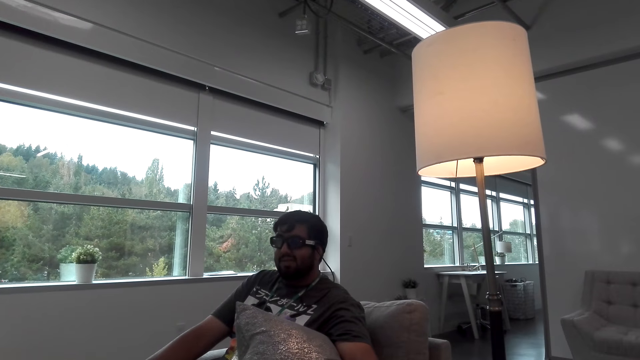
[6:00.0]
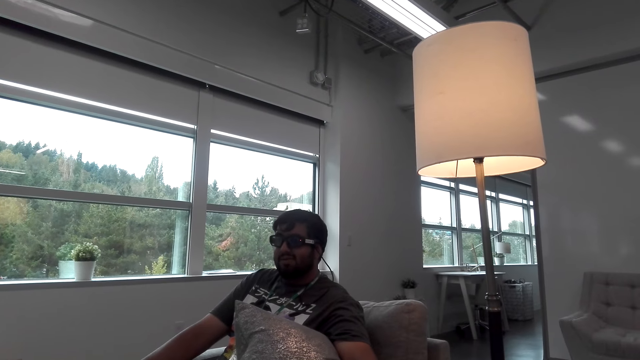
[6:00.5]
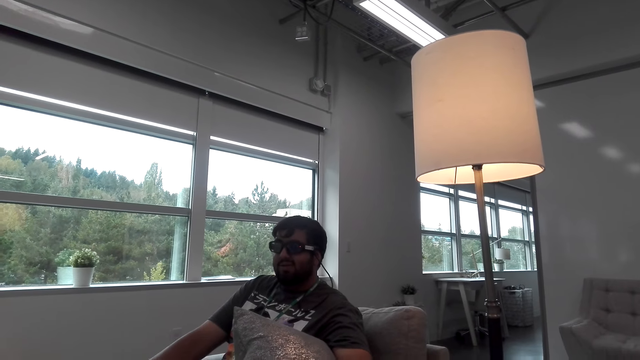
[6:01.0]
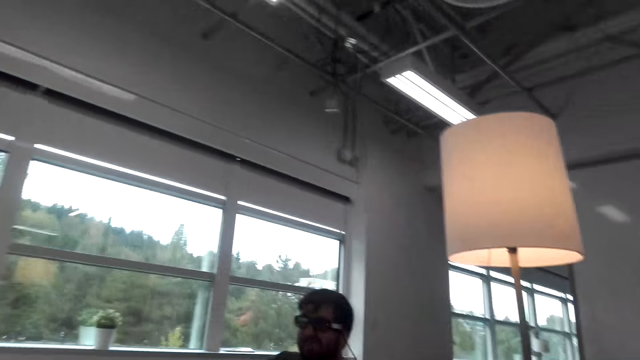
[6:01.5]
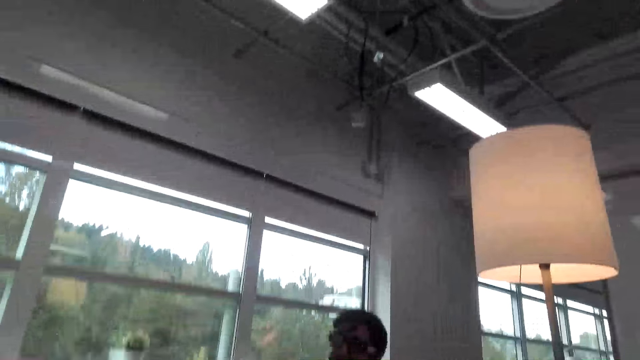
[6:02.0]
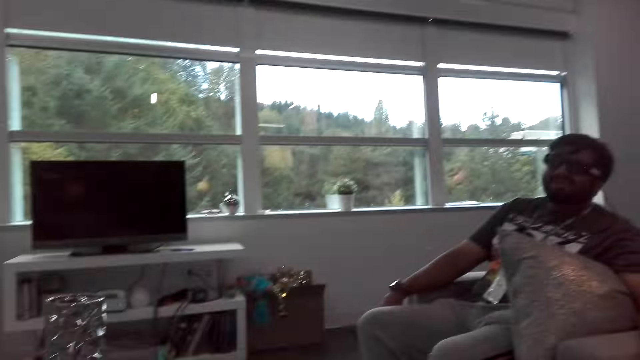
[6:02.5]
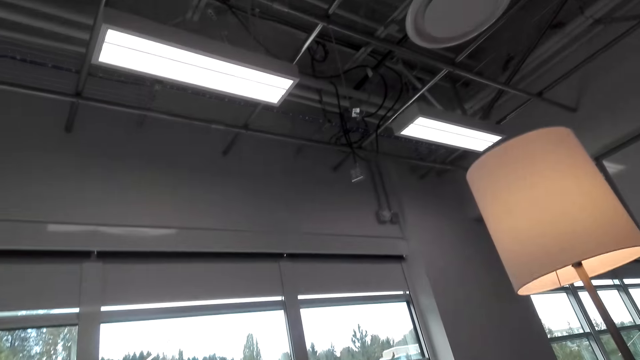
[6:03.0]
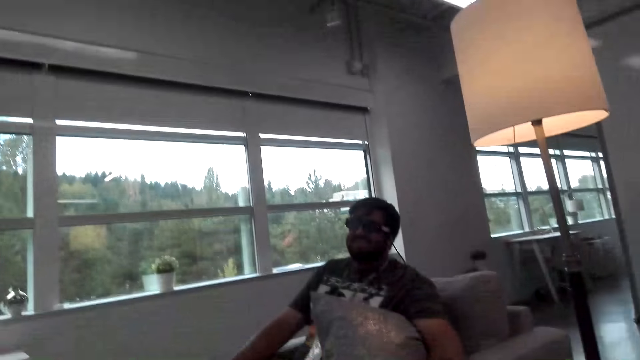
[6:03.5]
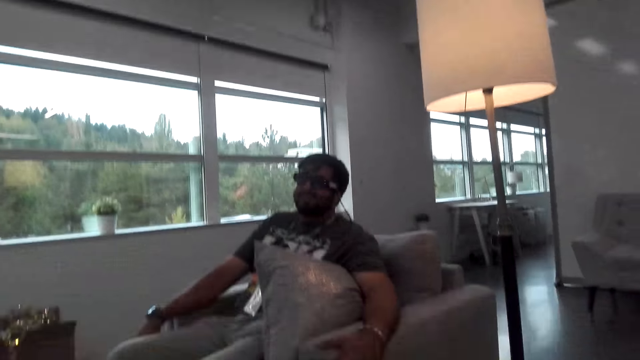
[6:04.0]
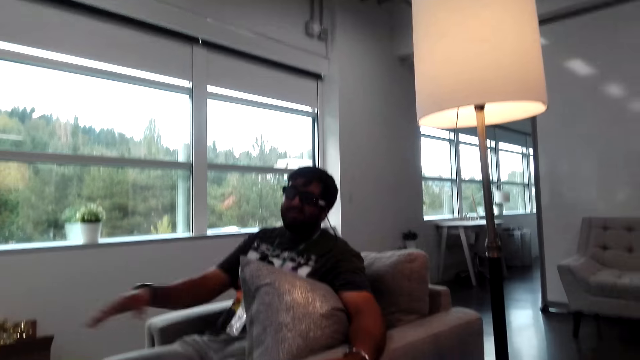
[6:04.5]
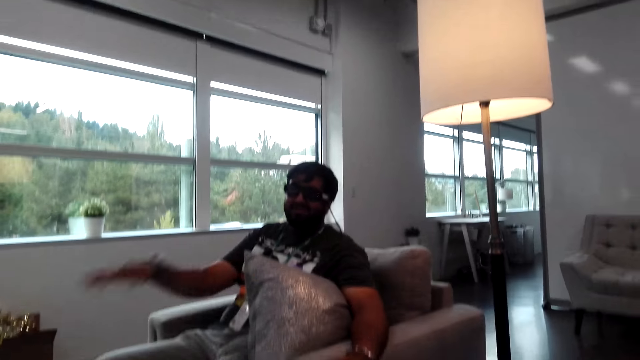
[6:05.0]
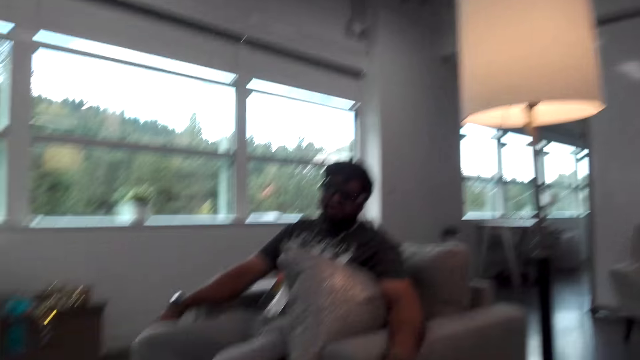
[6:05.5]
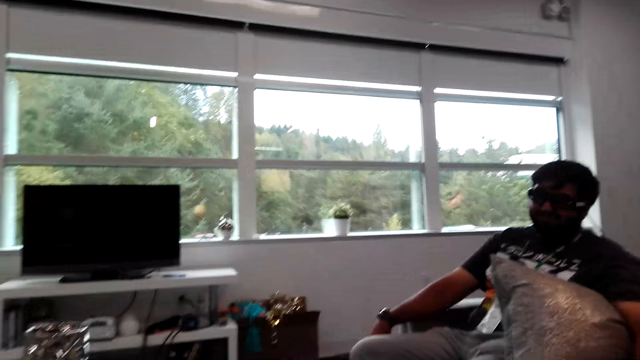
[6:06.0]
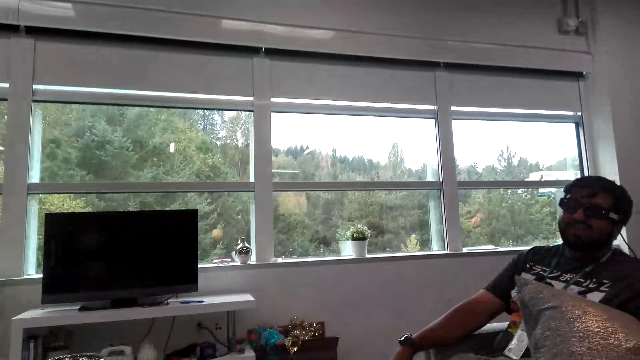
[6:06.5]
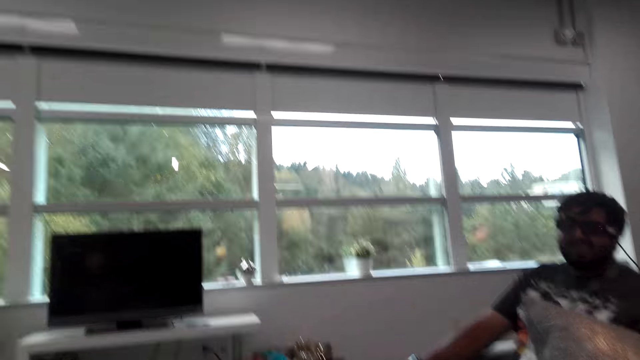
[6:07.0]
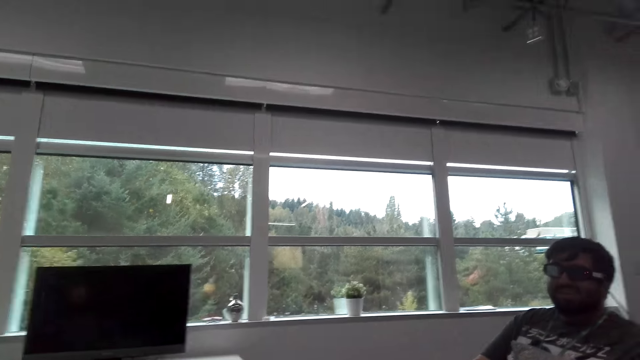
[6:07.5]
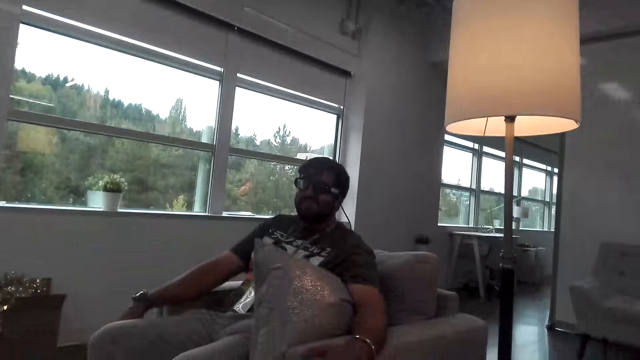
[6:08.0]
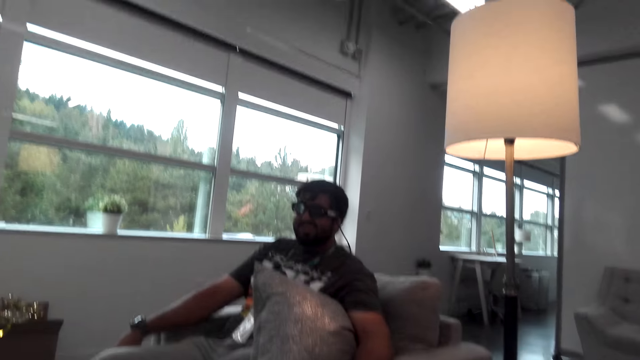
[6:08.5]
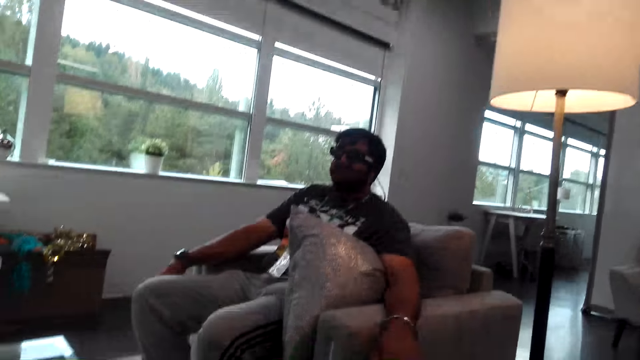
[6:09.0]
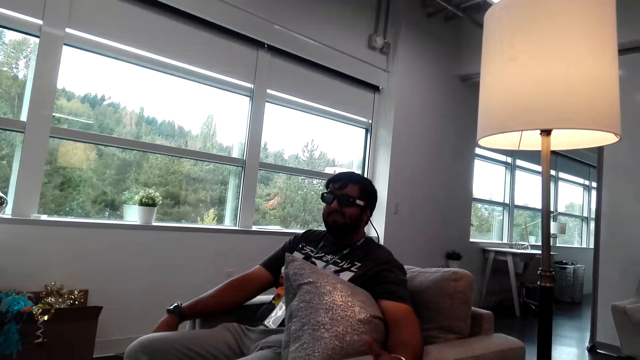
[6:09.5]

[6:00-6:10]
The man does a hand movement and converses with the female.

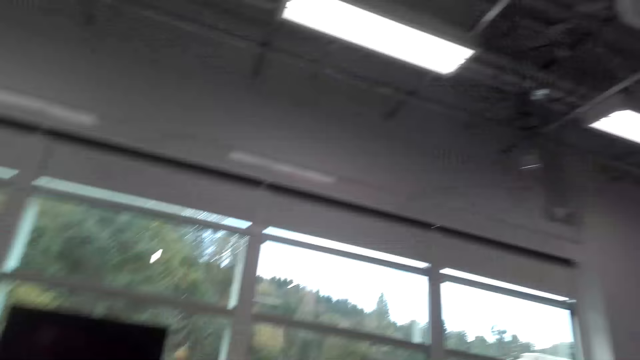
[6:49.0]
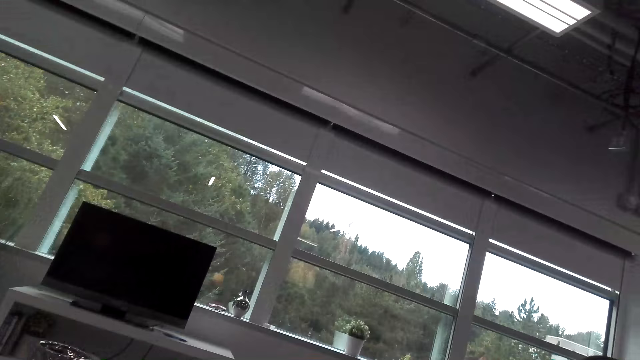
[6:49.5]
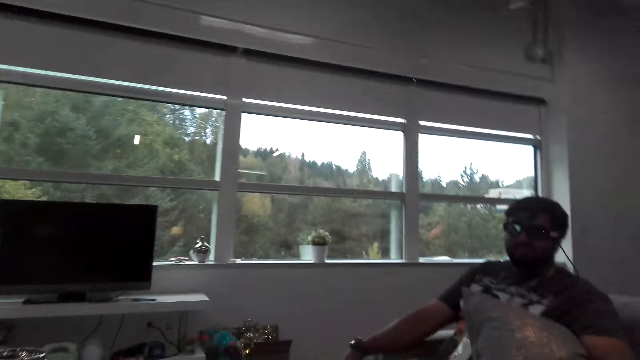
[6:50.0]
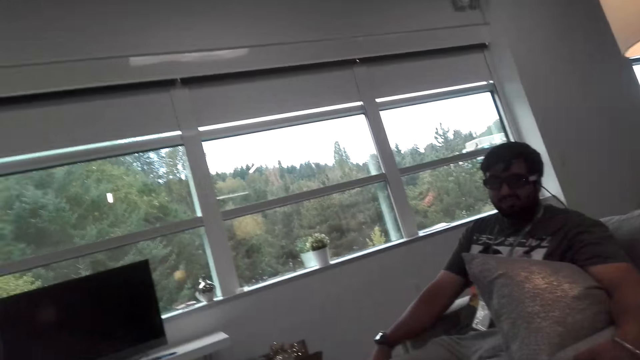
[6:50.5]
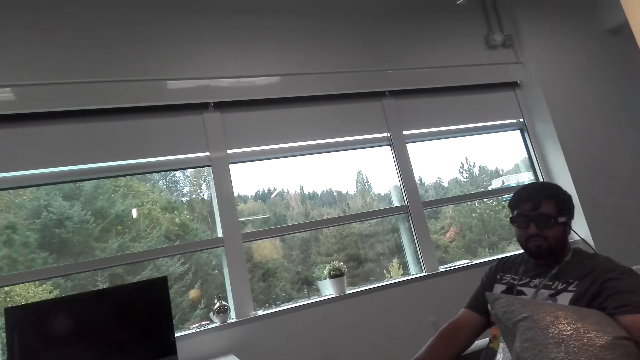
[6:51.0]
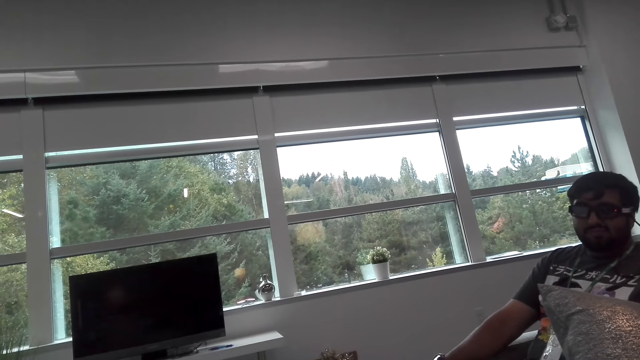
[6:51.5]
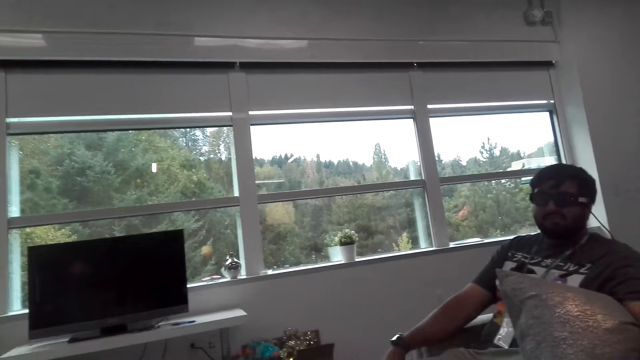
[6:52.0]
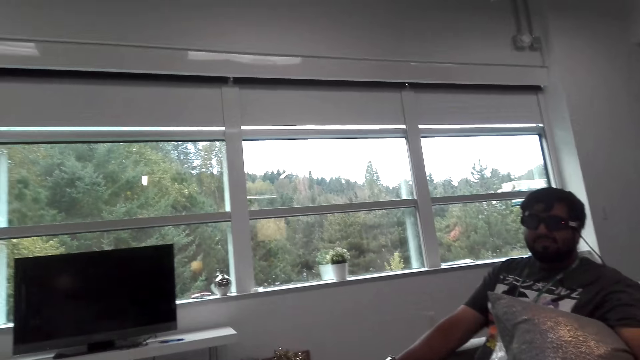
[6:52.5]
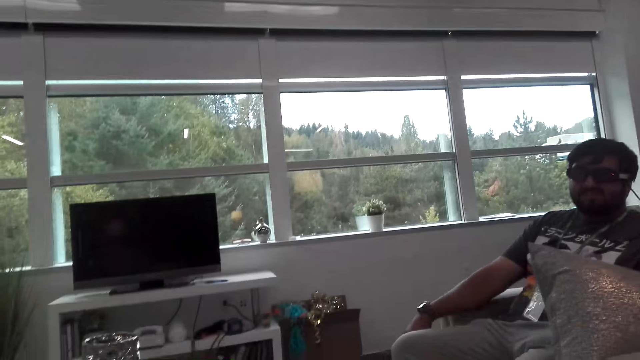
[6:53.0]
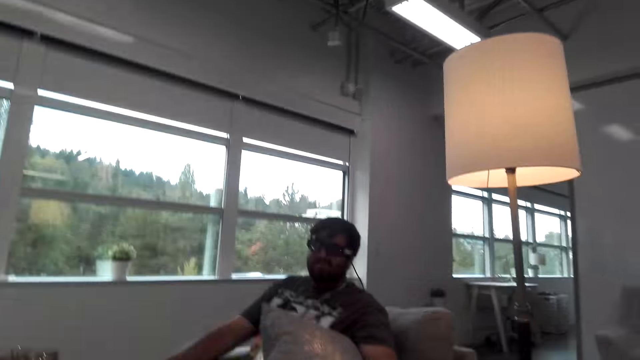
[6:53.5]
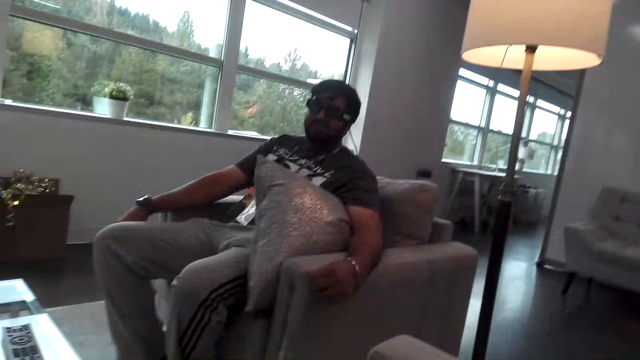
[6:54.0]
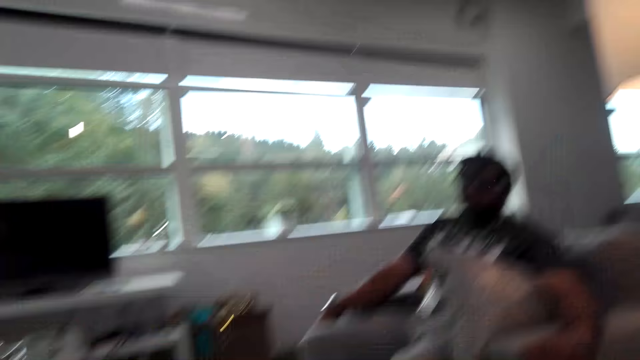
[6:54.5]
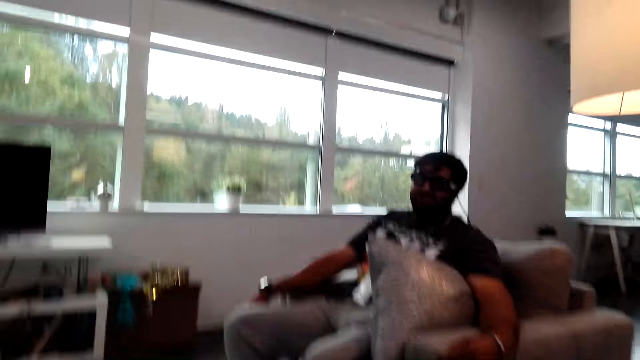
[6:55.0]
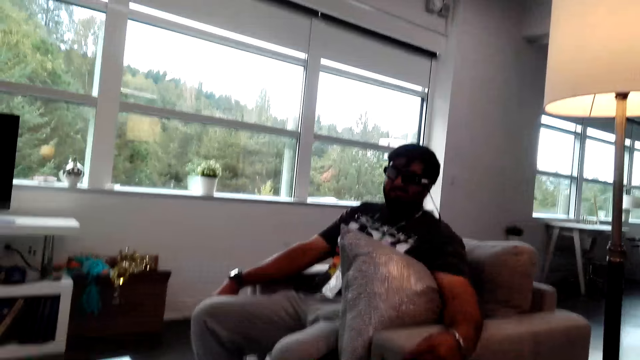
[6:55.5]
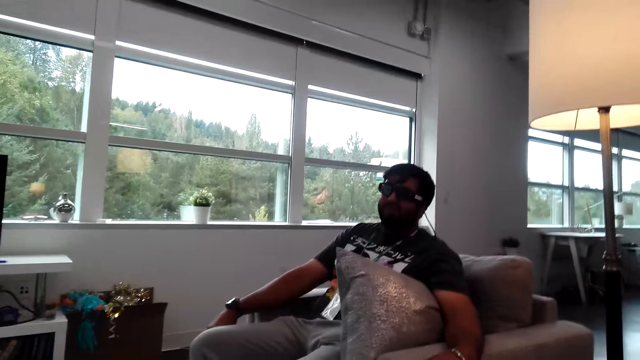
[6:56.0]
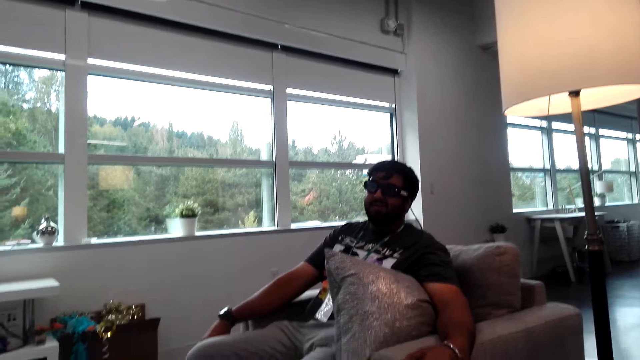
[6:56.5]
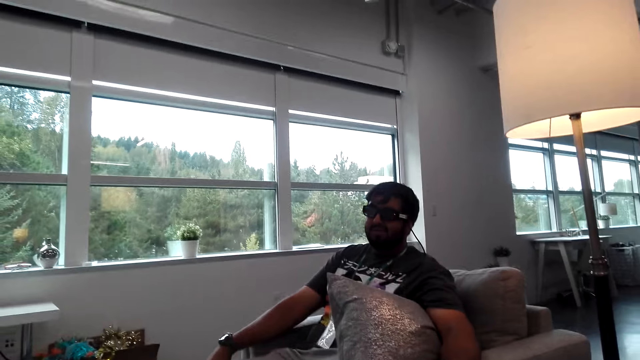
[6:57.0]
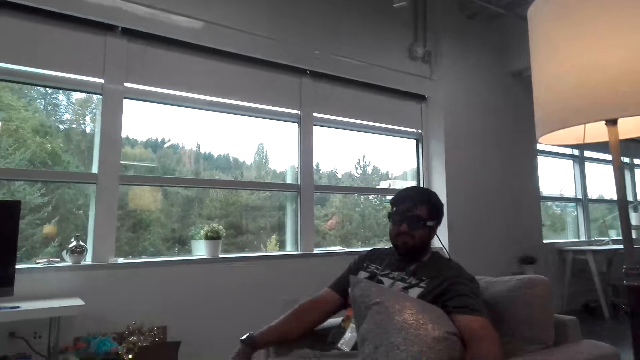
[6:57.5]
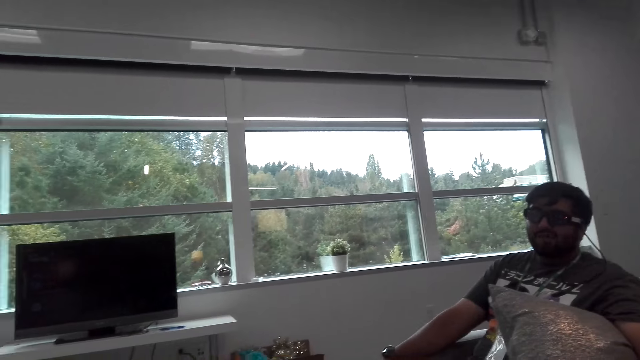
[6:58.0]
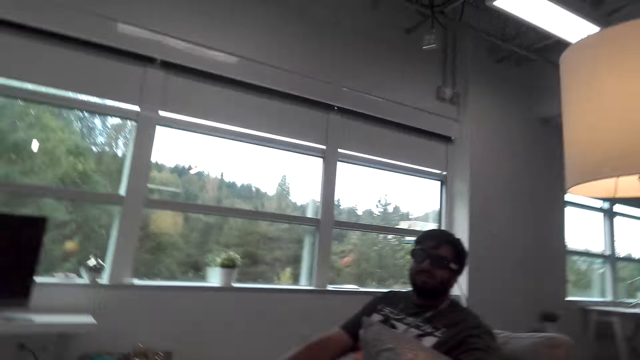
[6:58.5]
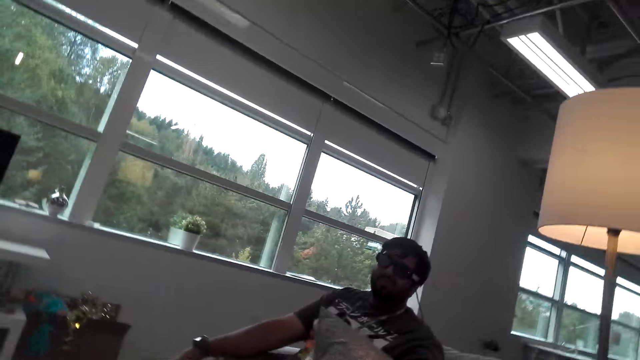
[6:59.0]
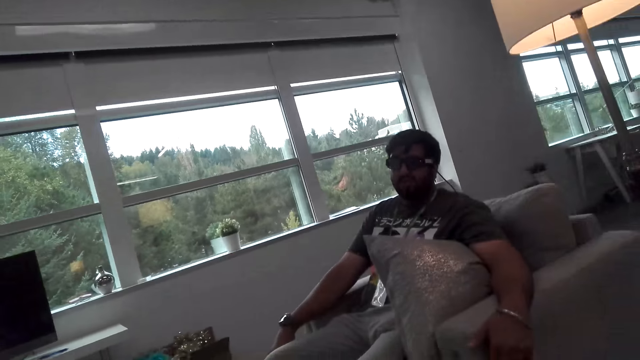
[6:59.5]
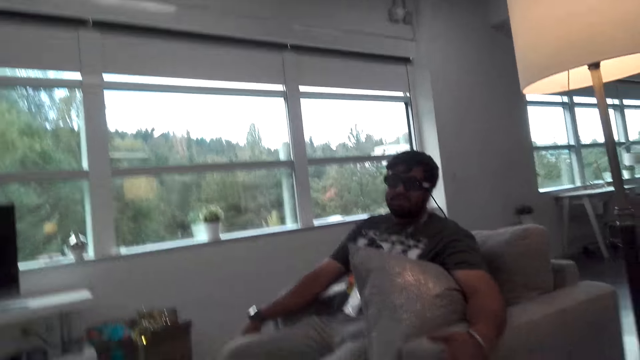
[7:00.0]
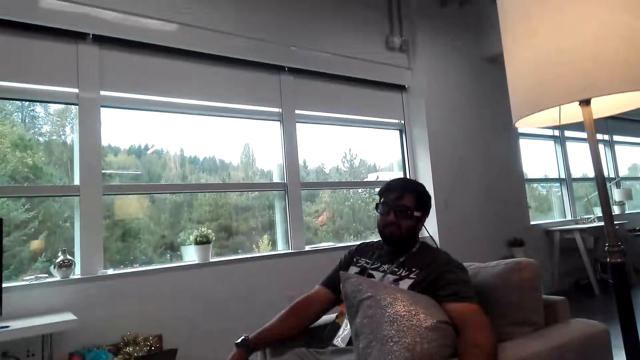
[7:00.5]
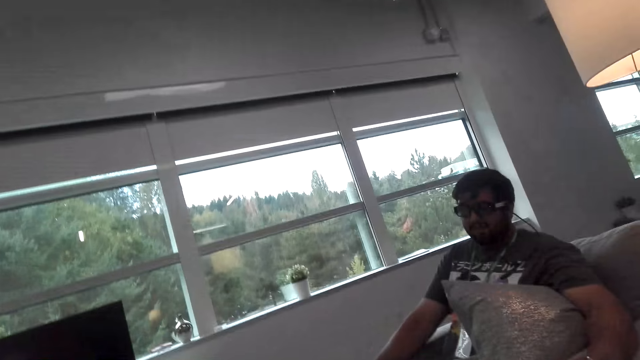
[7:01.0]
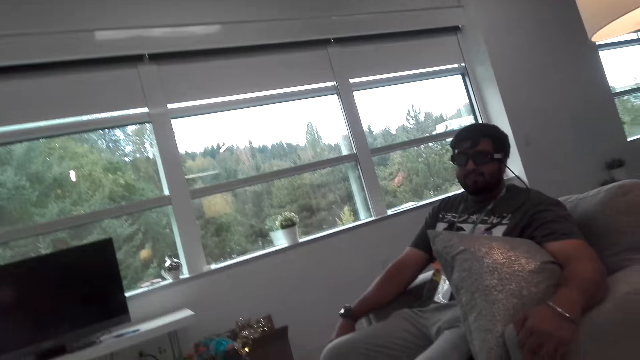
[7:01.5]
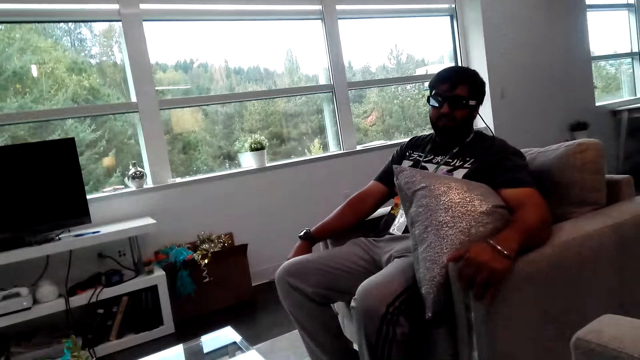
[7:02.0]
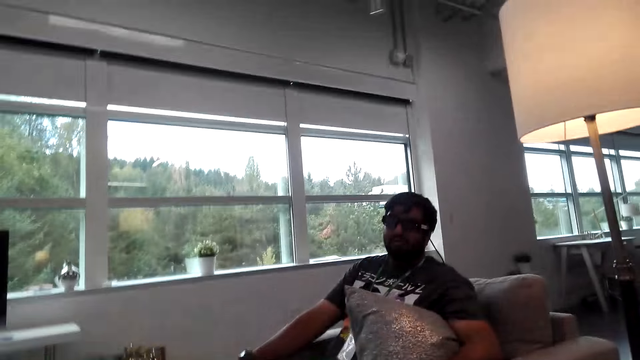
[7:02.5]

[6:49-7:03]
The camera wearer looks around the house. They converse with the man.
